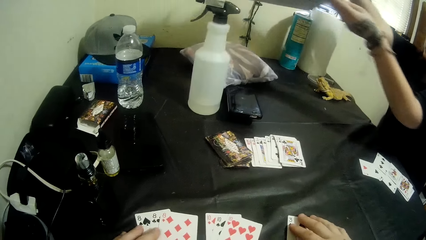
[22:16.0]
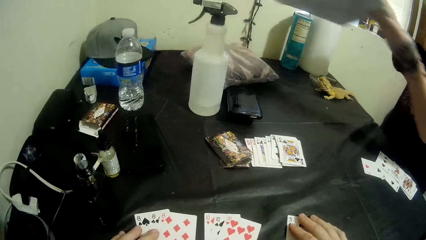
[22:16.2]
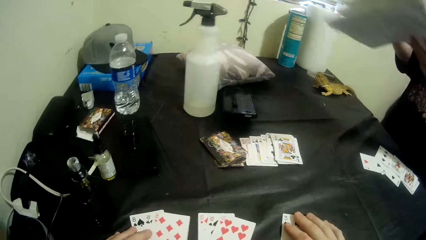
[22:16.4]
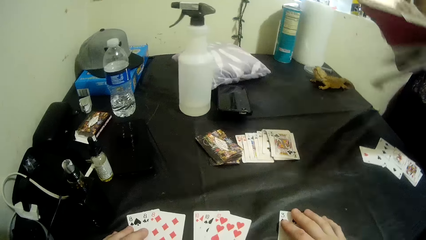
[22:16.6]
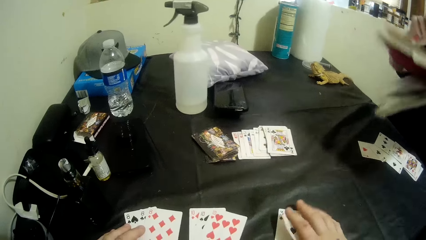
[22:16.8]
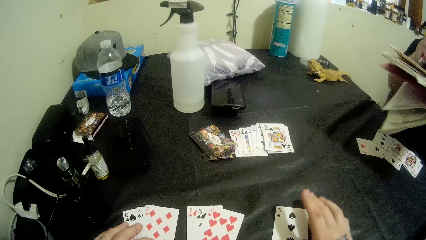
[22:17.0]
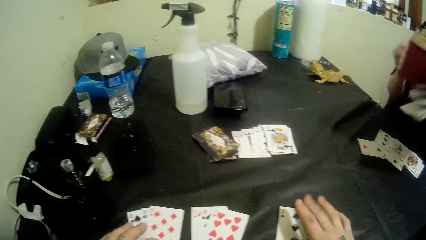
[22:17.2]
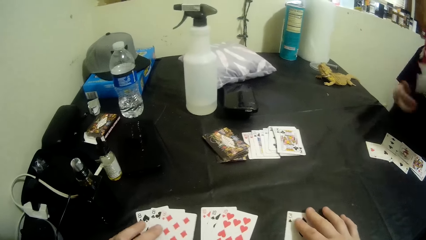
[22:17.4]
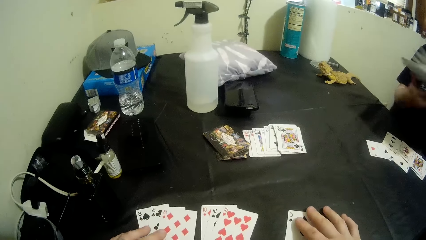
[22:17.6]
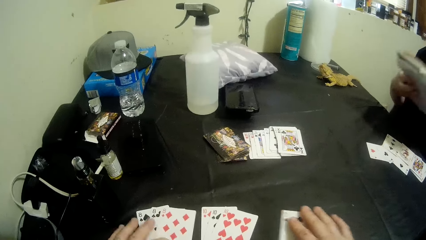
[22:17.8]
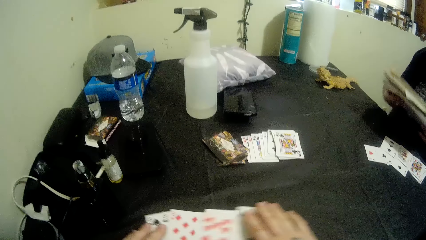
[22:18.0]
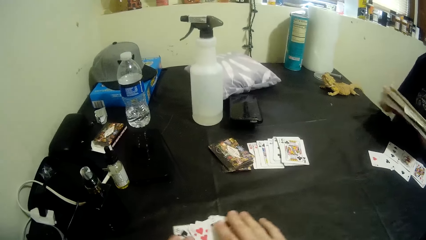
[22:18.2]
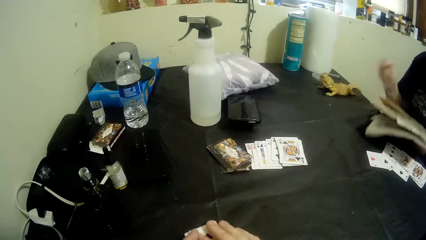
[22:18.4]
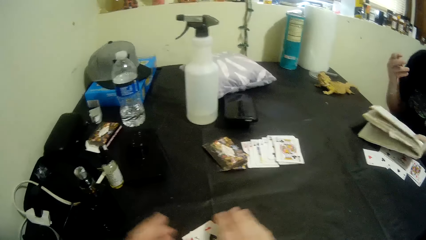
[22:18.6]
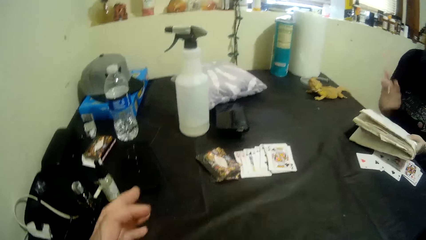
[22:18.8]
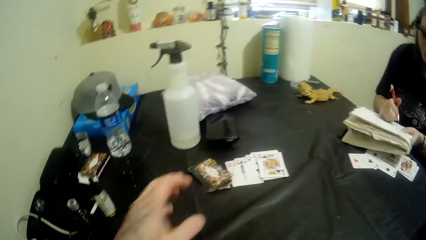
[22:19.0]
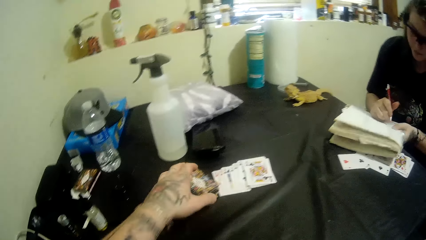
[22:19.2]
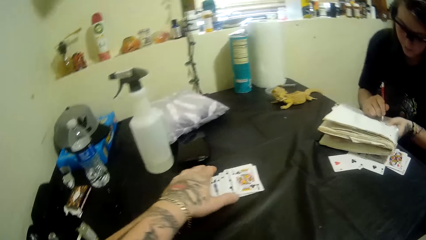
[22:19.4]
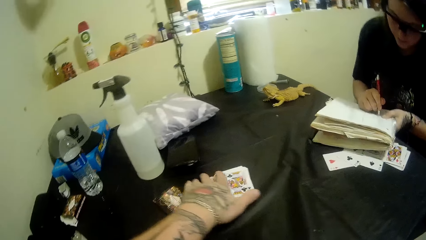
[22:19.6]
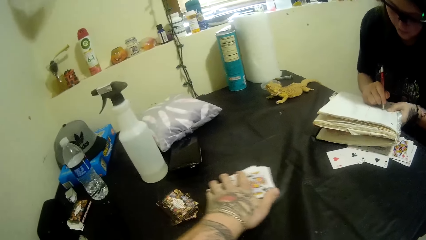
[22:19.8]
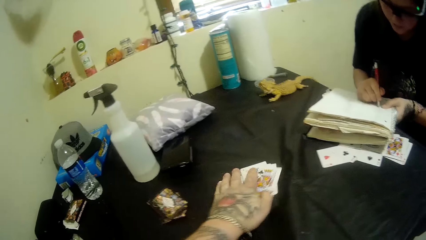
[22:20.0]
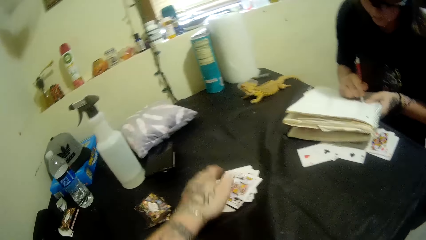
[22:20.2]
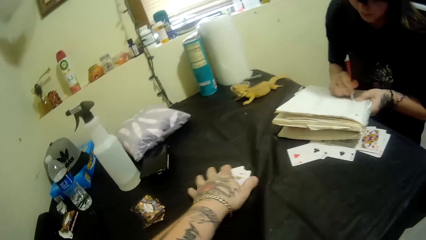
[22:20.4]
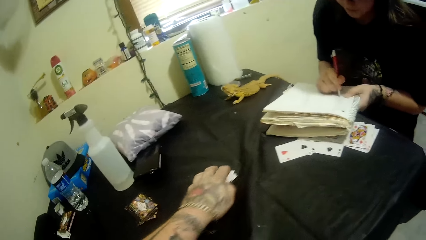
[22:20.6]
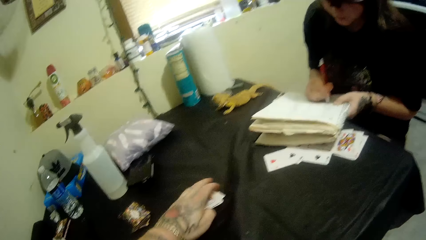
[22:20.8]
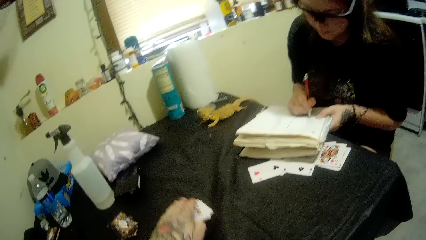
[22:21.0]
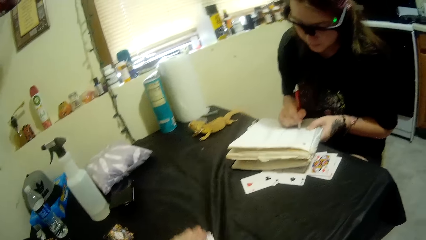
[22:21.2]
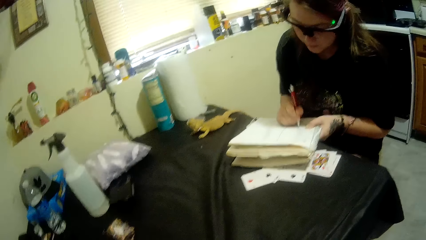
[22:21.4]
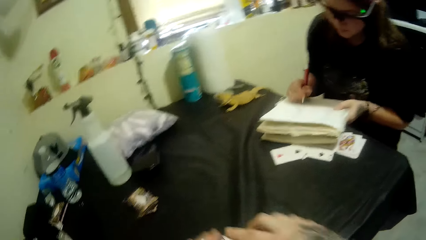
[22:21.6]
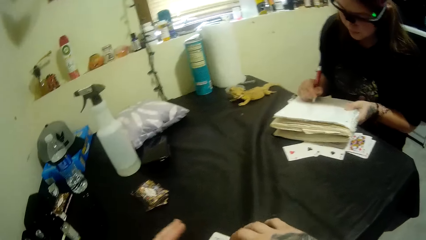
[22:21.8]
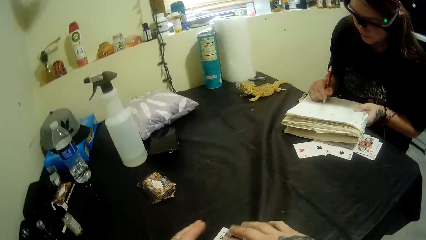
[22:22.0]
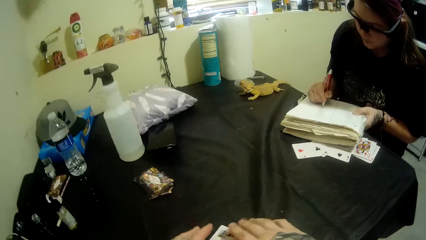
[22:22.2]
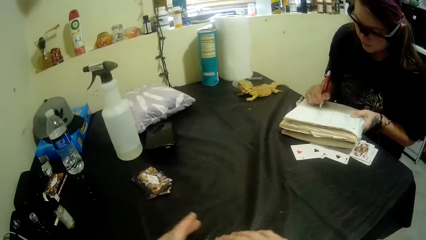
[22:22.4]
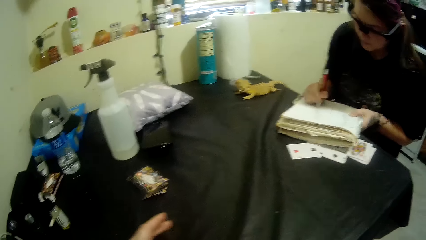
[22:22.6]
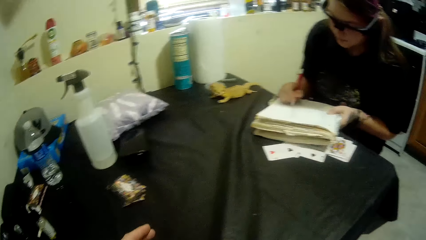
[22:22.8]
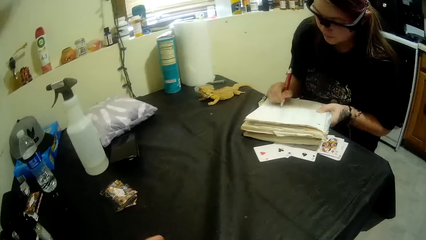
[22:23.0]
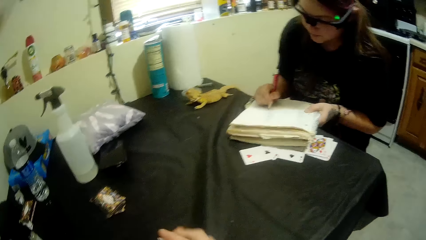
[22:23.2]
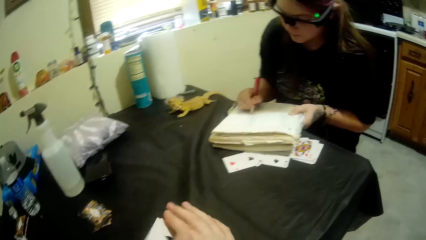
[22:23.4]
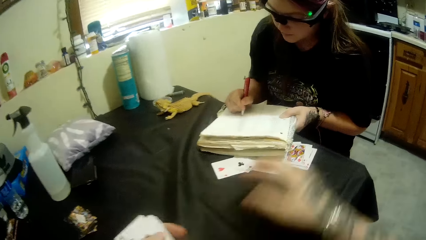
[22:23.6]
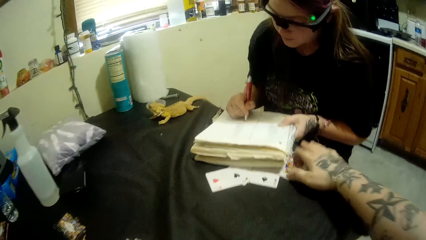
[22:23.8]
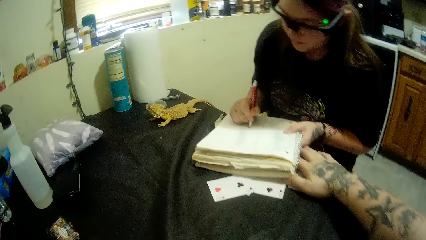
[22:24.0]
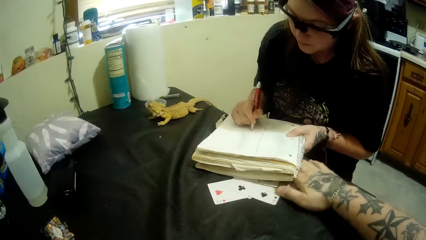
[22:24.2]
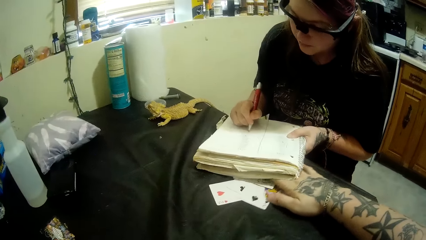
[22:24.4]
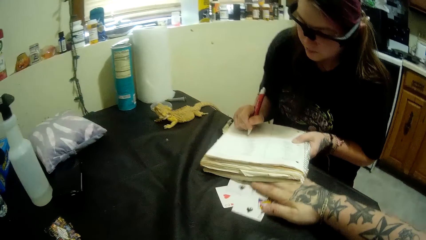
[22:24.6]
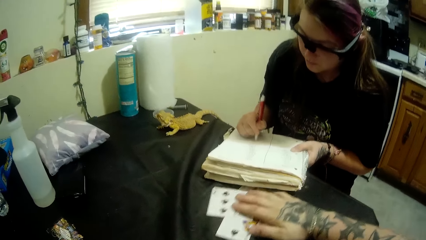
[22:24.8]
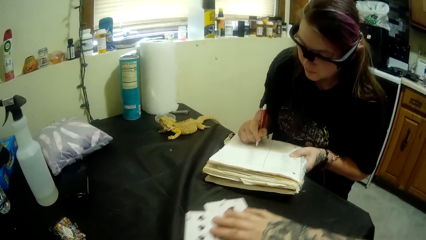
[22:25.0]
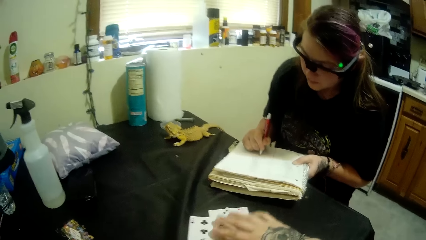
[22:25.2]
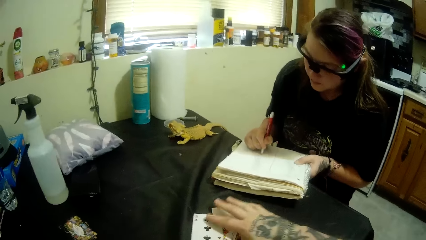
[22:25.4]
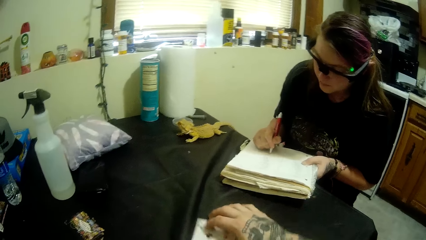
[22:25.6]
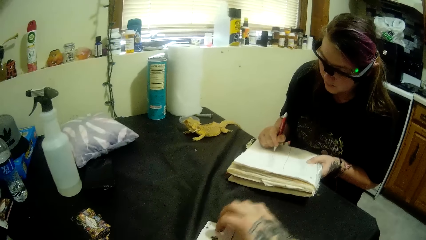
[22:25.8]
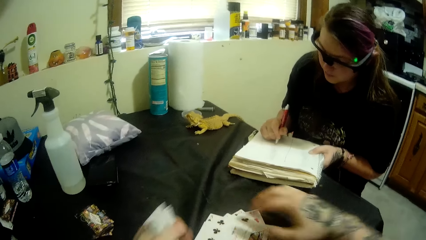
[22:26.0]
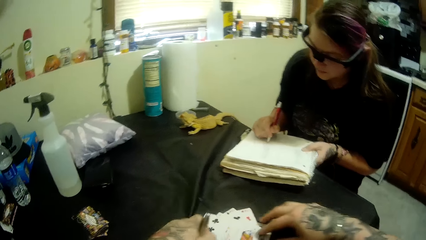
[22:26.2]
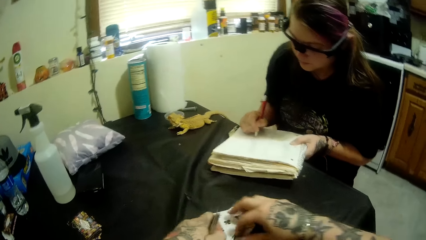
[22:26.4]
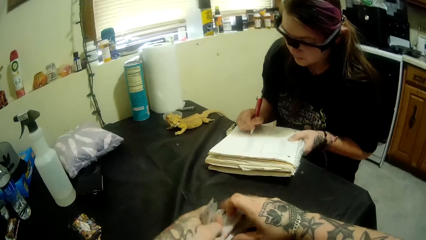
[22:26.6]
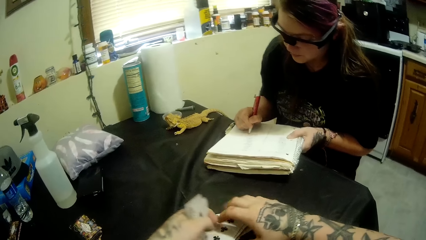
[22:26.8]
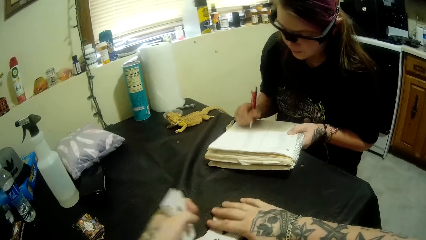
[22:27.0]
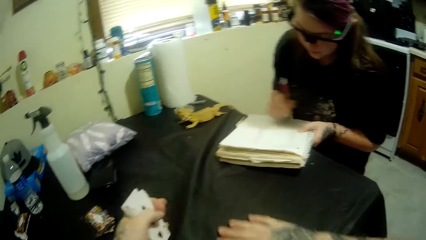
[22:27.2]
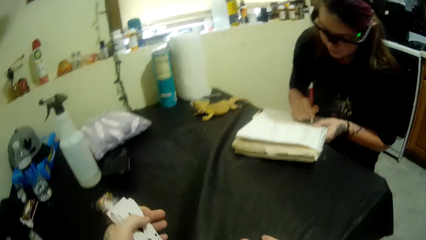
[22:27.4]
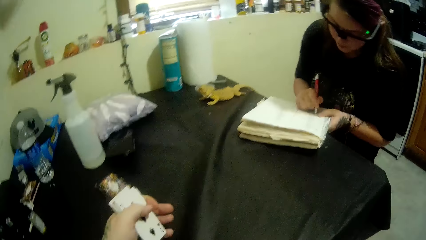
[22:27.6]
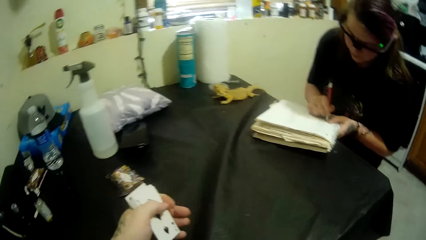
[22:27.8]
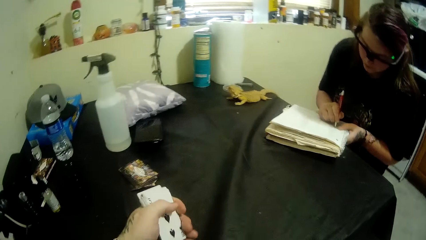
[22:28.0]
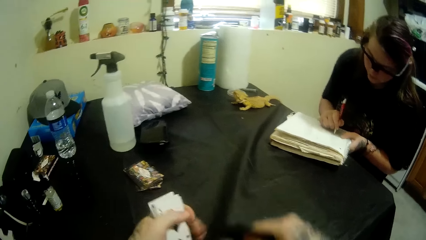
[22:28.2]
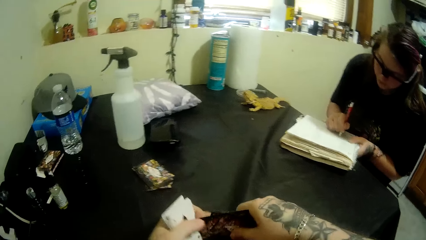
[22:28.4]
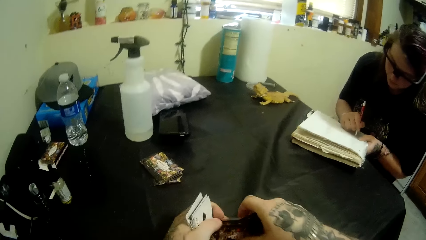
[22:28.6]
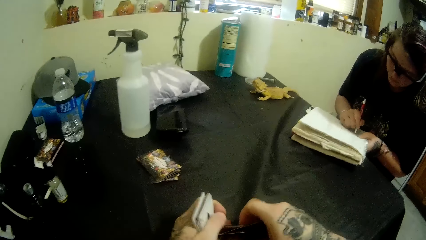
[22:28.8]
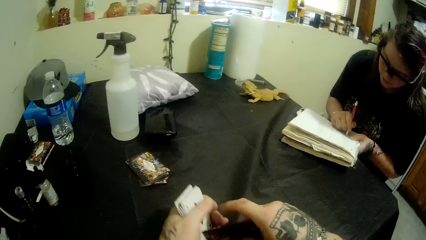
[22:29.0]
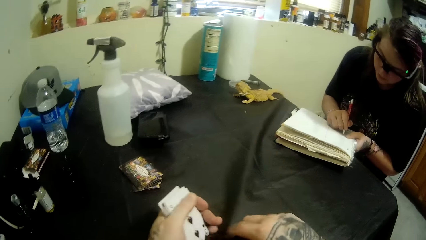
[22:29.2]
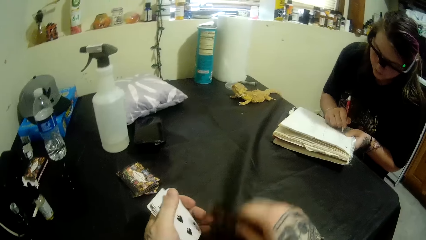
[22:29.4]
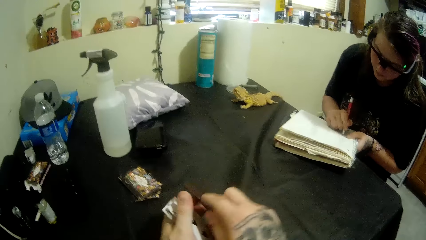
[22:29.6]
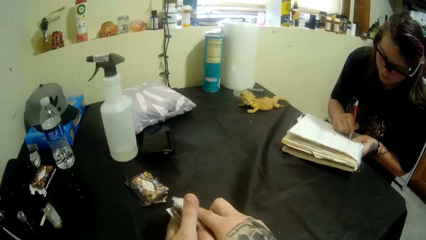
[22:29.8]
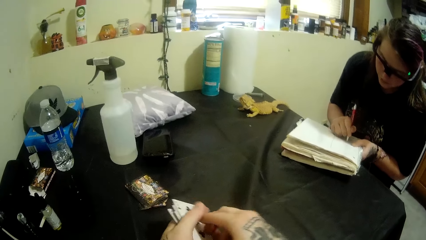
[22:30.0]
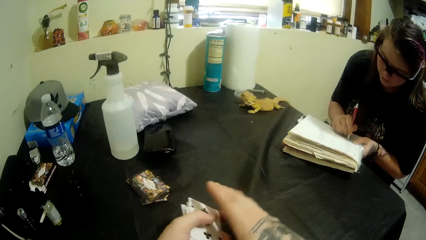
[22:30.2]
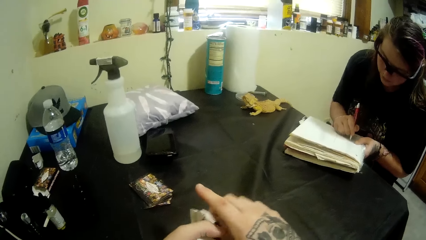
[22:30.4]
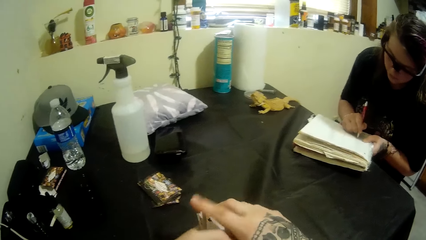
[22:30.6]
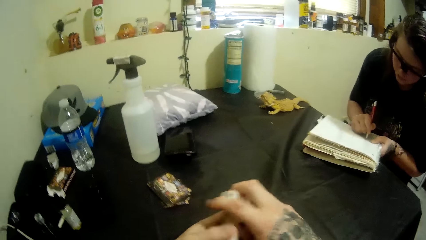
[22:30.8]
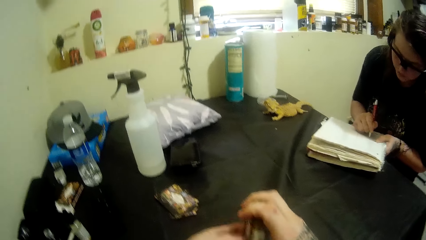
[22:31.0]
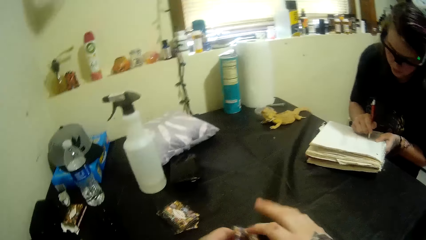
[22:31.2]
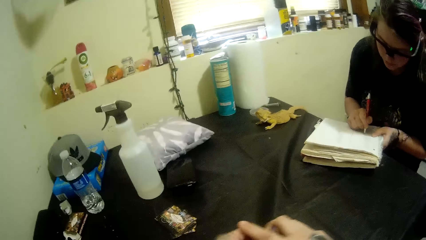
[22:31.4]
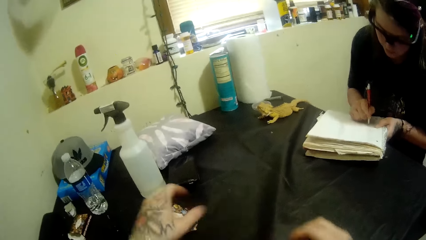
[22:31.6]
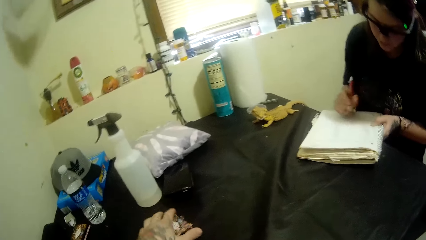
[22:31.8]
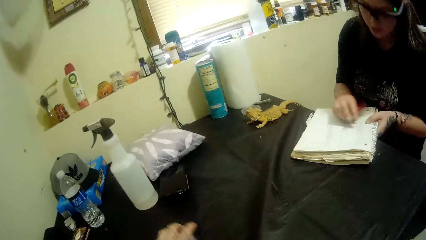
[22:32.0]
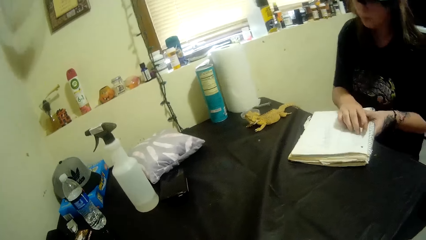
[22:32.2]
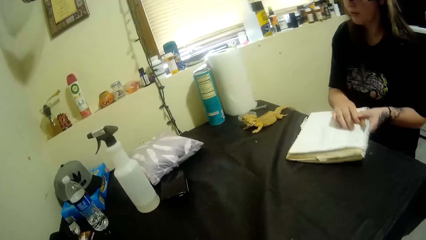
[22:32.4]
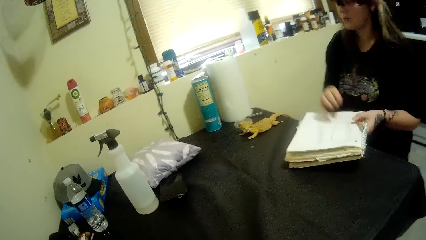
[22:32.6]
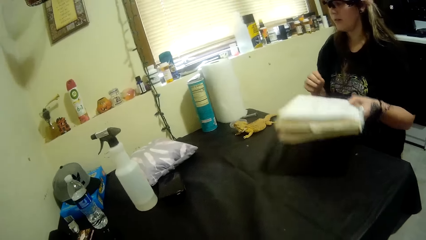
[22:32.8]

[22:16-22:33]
A man drops the pillow. The camera wearer packs the cards on the table. The man writes on the notebook. The camera wearer packs other cards on the table. They pick all the cards.
